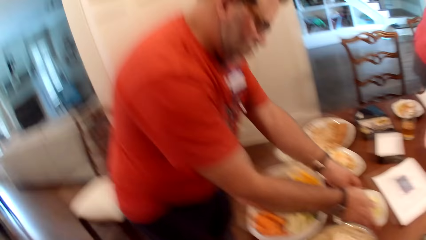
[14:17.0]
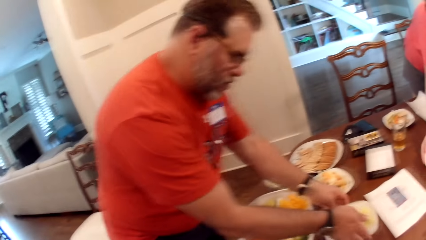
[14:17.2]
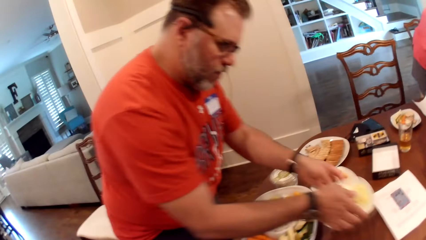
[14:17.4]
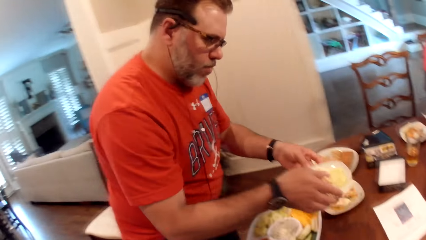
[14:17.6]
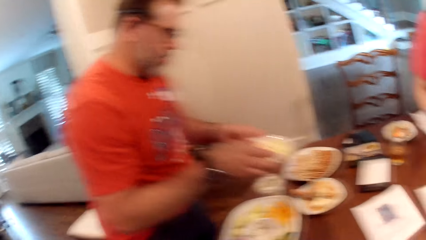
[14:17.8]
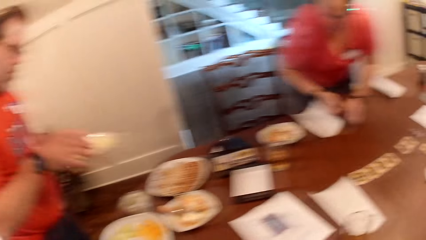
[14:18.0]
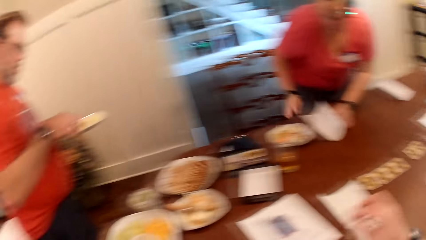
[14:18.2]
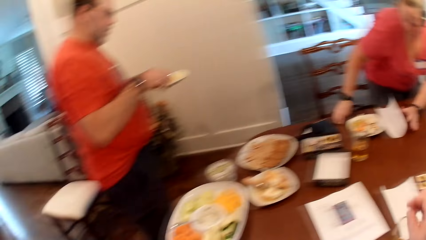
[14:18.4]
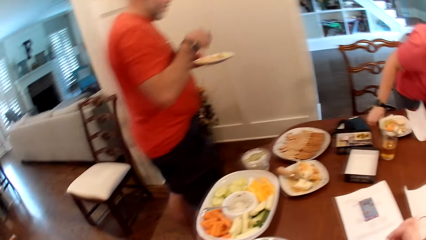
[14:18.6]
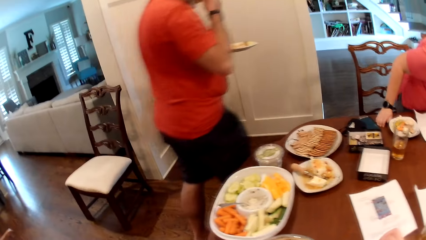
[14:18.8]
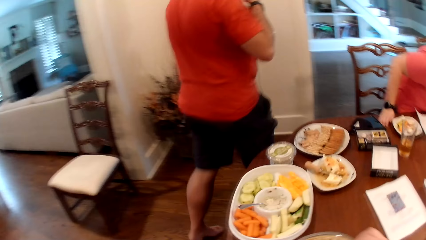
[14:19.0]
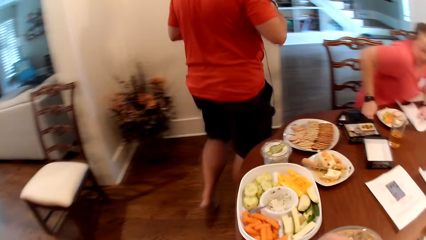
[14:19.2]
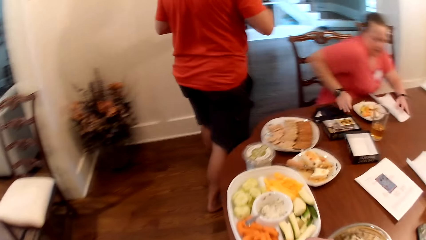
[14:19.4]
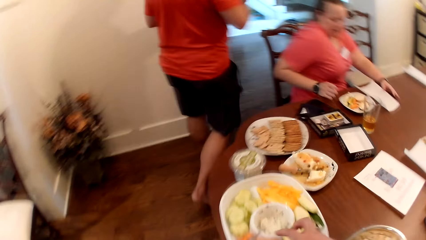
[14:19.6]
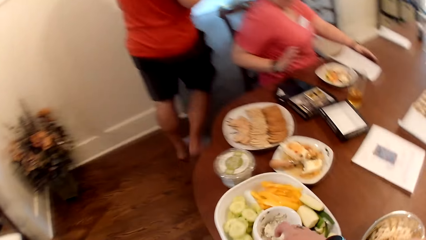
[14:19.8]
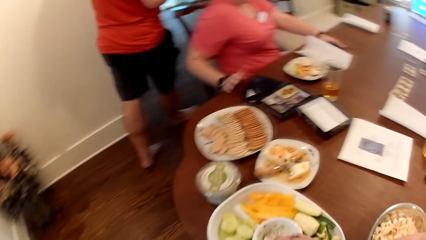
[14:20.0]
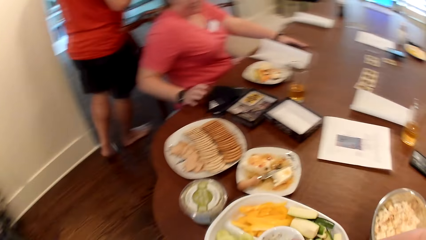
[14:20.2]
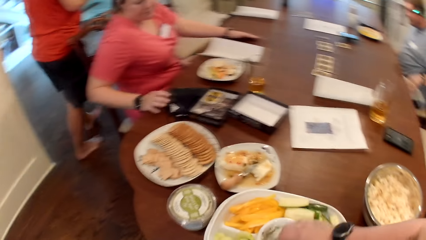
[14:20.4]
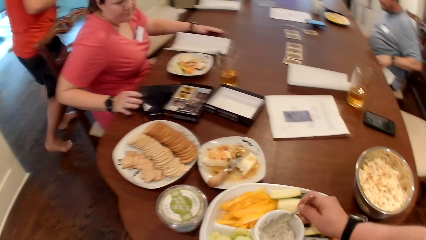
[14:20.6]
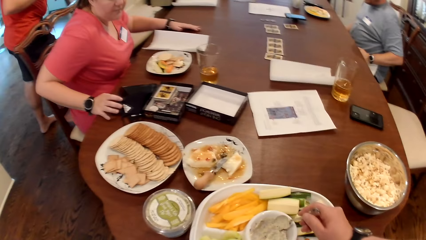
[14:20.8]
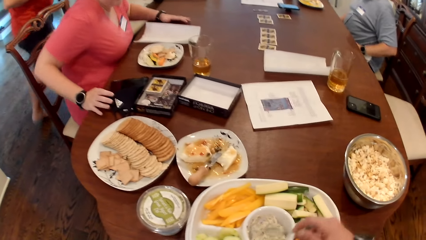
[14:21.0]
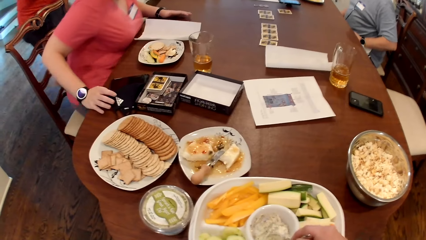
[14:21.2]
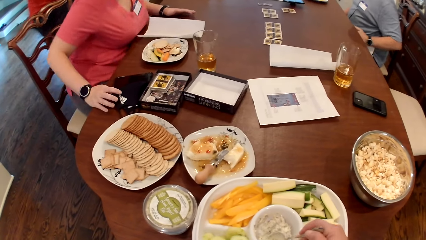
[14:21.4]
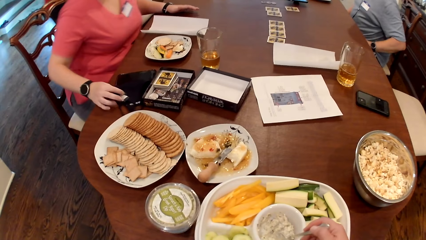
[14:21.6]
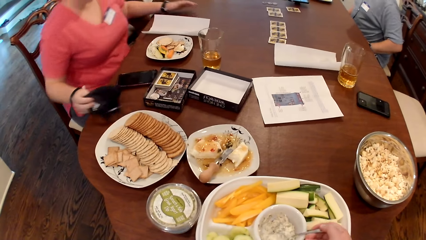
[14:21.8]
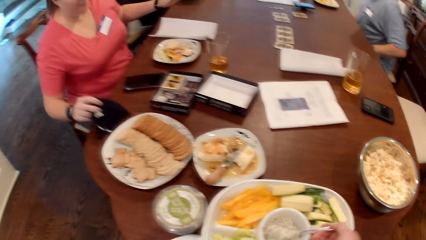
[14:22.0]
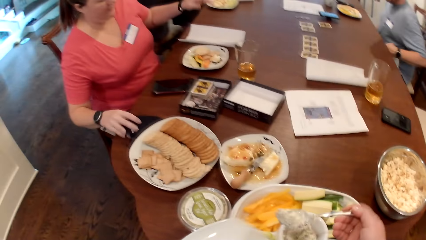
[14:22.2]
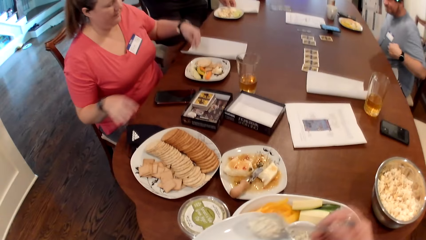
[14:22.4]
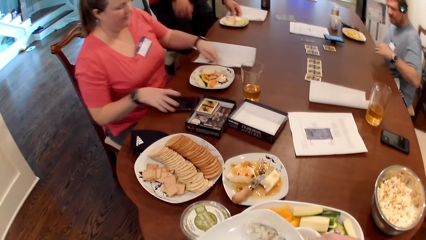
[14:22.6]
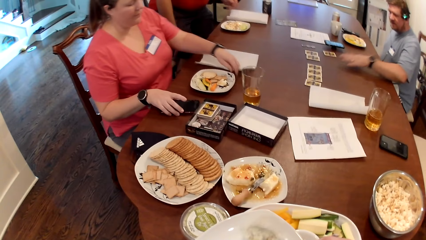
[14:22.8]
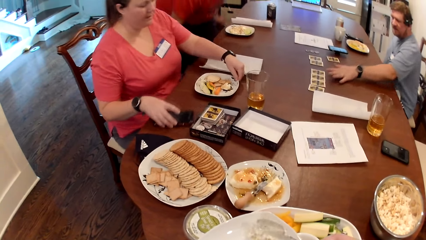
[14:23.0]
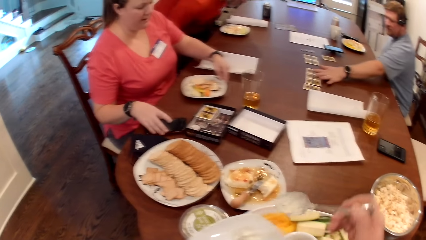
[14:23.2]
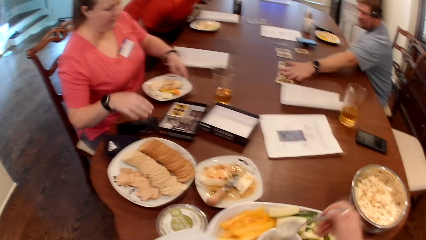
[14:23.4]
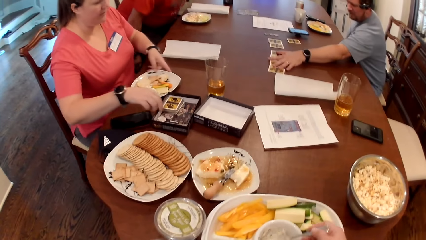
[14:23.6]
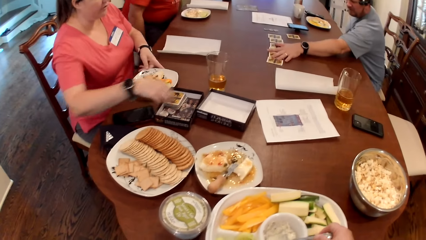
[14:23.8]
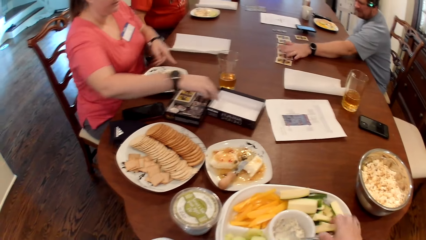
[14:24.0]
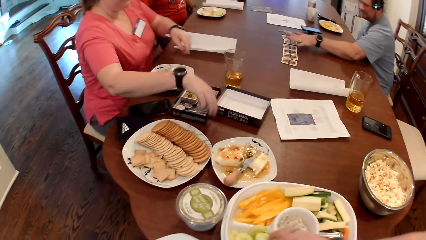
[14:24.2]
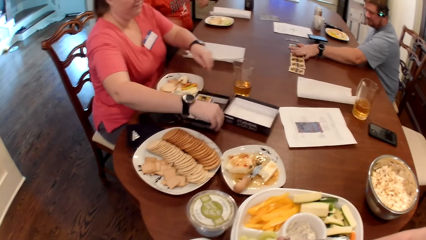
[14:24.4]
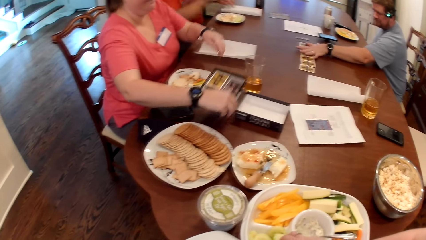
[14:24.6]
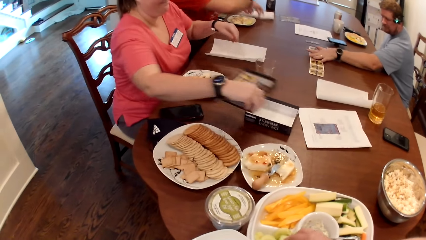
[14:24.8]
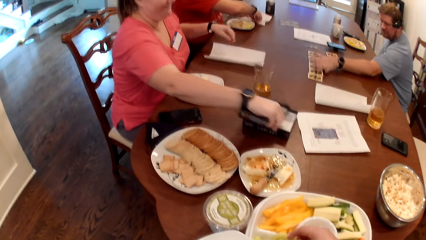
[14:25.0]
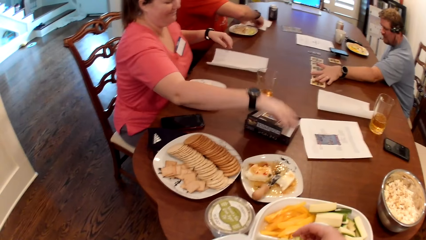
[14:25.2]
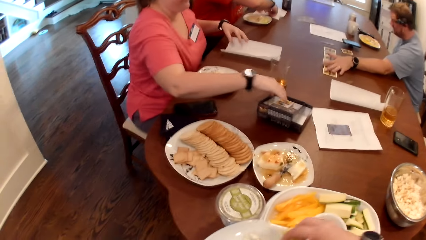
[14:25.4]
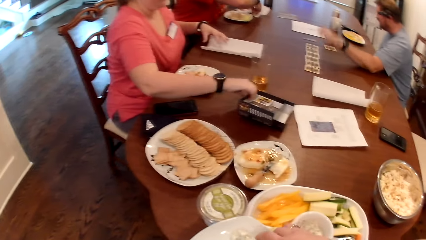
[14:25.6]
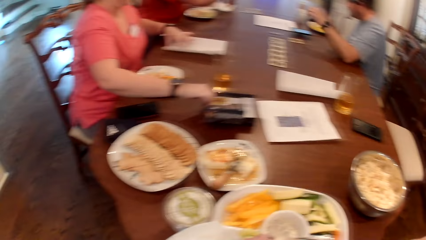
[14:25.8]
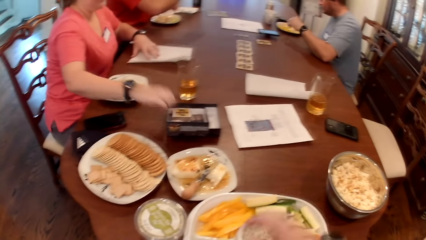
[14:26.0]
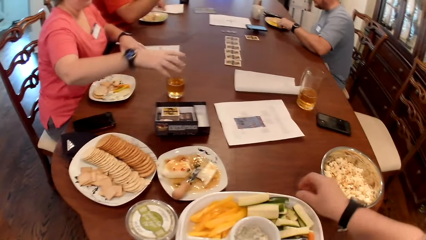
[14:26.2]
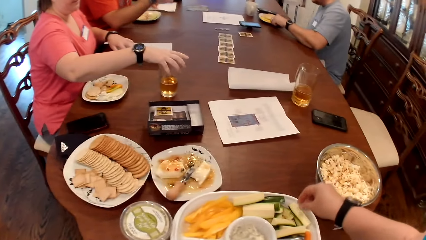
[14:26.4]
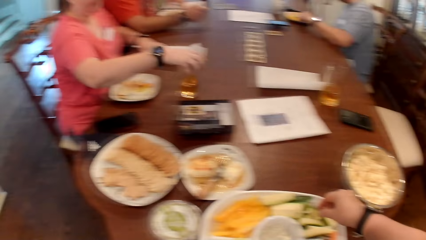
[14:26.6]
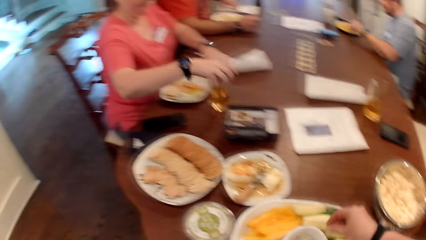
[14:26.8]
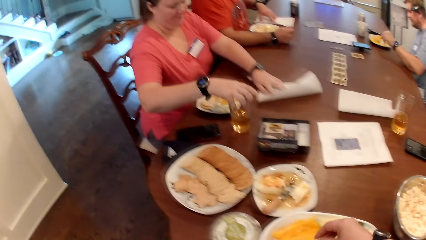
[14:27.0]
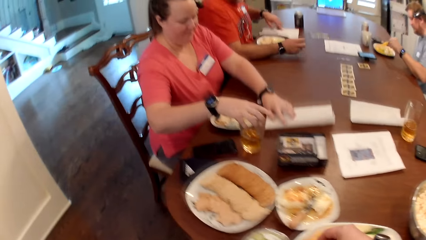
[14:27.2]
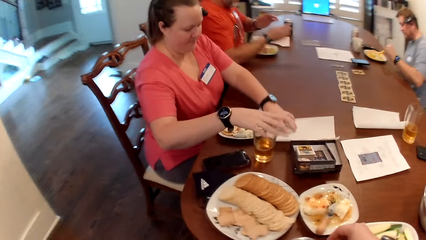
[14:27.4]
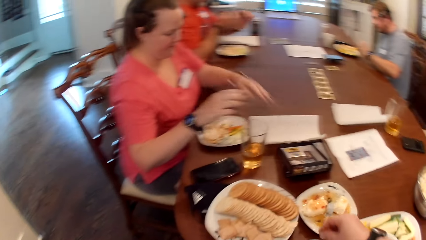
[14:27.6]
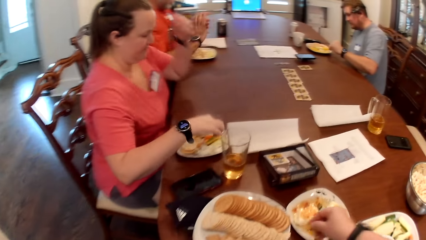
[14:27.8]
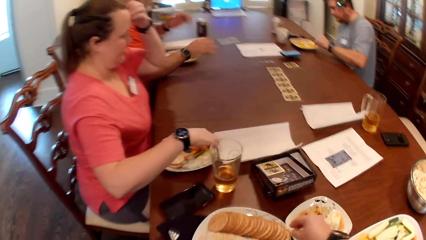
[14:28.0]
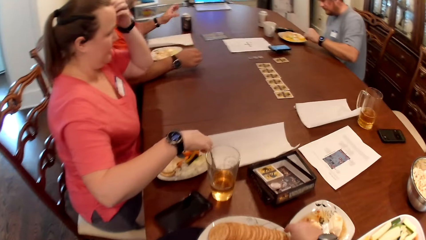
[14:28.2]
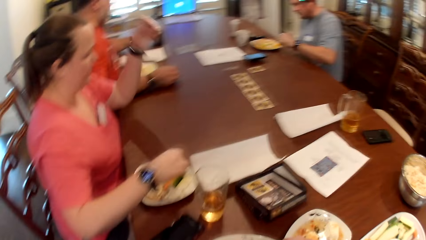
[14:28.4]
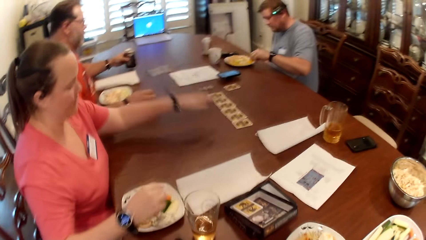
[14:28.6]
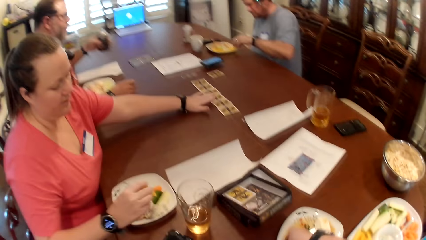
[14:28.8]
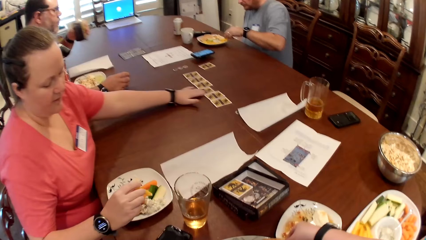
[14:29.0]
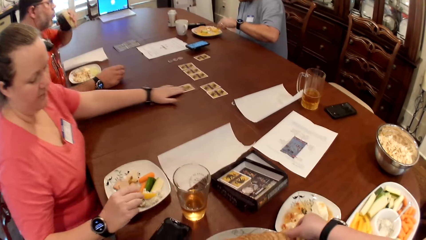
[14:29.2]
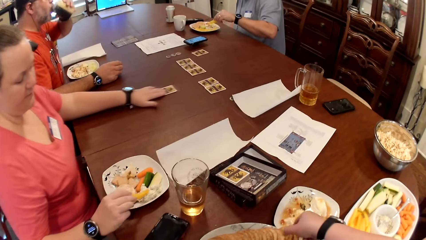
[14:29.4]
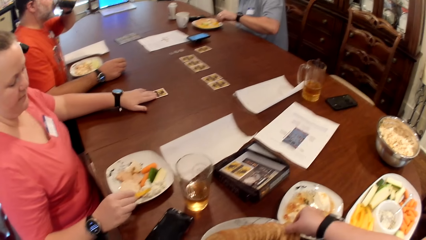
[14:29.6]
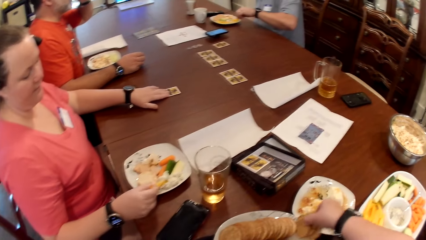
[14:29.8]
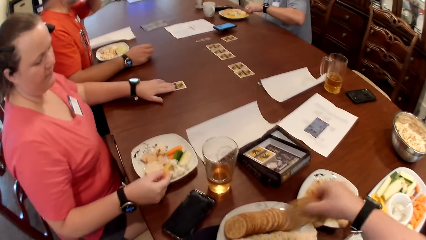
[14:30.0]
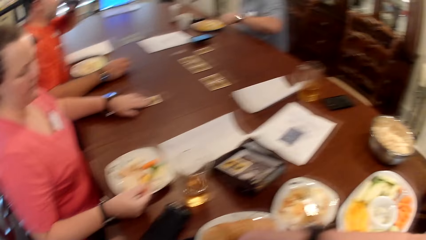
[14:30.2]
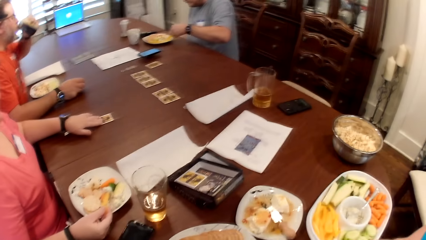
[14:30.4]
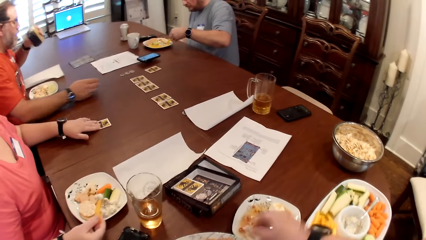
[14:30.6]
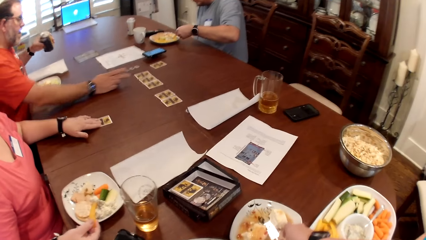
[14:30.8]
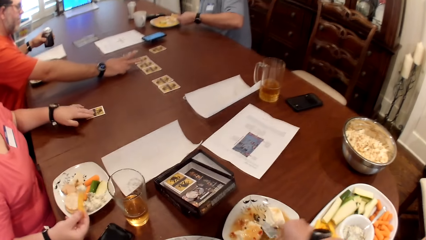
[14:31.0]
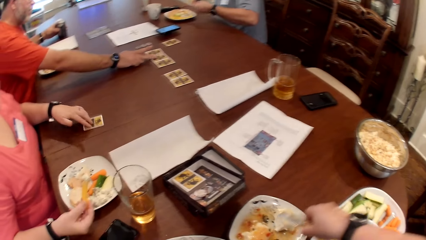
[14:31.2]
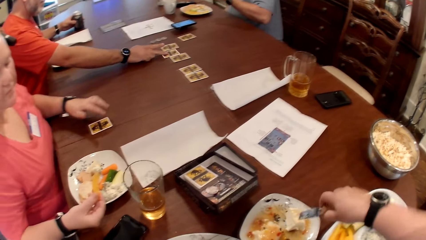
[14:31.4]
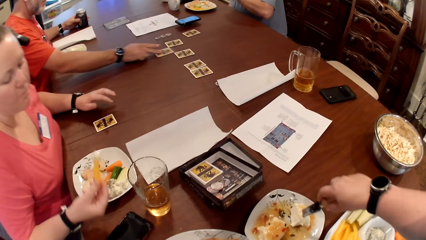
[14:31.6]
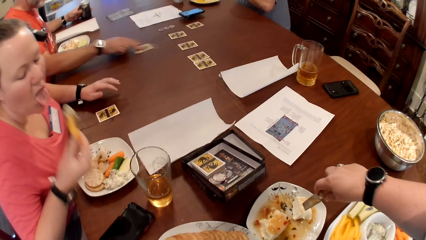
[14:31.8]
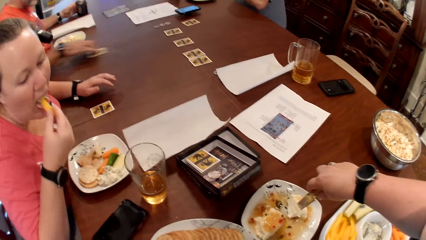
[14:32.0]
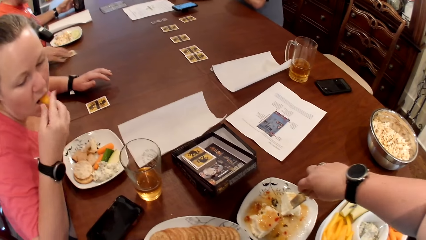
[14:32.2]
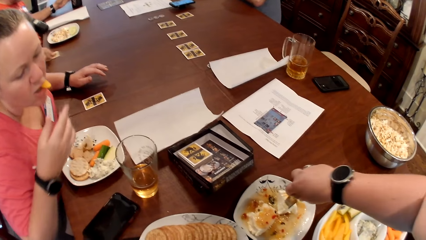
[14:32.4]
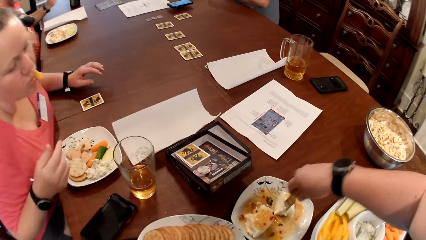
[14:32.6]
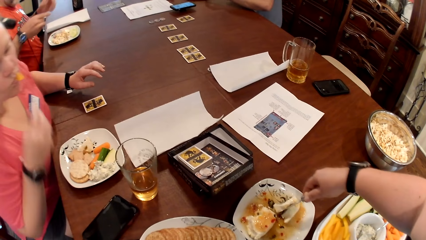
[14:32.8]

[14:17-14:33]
The camera wearer converses with a man. The man picks a plate of dessert from the table with both hands. A woman drops a kitchen towel in her right hand on the table. The man holds the plate of dessert with his left hand, takes dessert from the plate in his left hand with his right hand, and eats the dessert in his right hand. The woman sits at the table. The camera wearer looks around. She scoops cream cheese from the bowl in the tray with the spoon in her right hand. The woman repositions a cap on the table with her right hand. The man drops the plate in his left hand on the table. The camera wearer puts the cream cheese in the spoon in her right hand into the plate in her left hand. The woman repositions a phone on the table with her right hand and repositions the plate of dessert on the table with her right hand. Another man touches some cards on the table with his left hand. The first man sits at the table. The woman picks a cover of a game pack from the table with her right hand. The first man wipes his right hand with the kitchen towel on the table. The woman drops the cover of the game pack on the game pack on the table, repositions the game pack on the table with her right hand, repositions the kitchen towel on the table with her right hand, and repositions a glass of juice on the table with her right hand. The camera wearer picks a dessert from the tray on the table with her right hand. The other man takes a dessert from the plate of dessert on the table with his left hand. The camera wearer holds food. The other man scoops cream cheese with the dessert in his left hand from the plate of dessert on the table. The woman picks a dessert from the plate of dessert on the table with her right hand. The first man picks a can of drink on the table with his left hand. Another woman converses with the camera wearer. The camera wearer picks some biscuits from the tray on the table with her right hand. The first woman scoops cream cheese with the dessert in her right hand from the plate of dessert on the table and takes a card from the table with her left hand. The first man drinks from the can of drink in his left hand. The camera wearer converses with the first woman, the other man and the first man. She drops the biscuits in her right hand in the plate in her left hand. The first man drops the can of drink in his left hand on the table. The camera wearer picks the knife in the tray on the table with her right hand. The other man eats the dessert with the cream cheese in his left hand. The first woman eats the dessert with the cream cheese in her right hand. The camera wearer cuts some cream cheese from the tray with the knife in her right hand. The first man picks a card on the table with his right hand.
